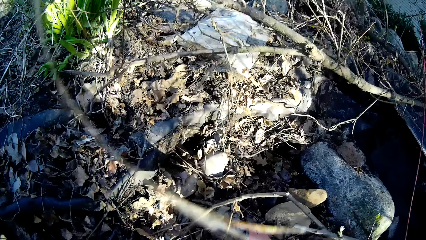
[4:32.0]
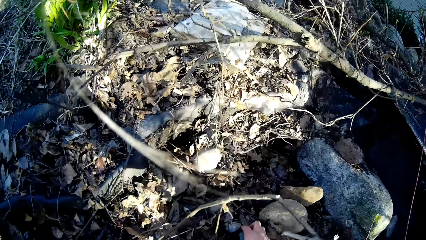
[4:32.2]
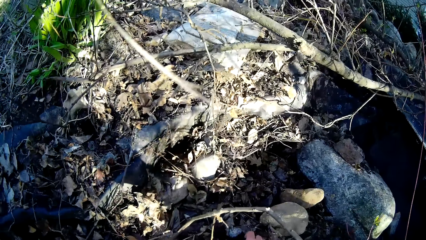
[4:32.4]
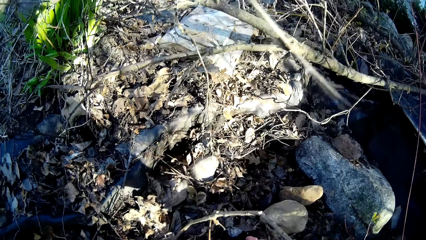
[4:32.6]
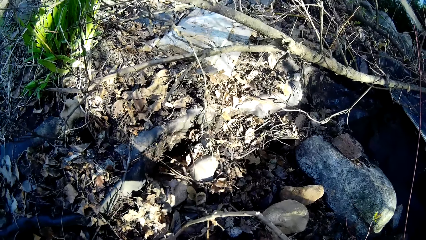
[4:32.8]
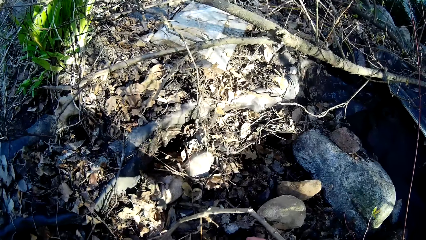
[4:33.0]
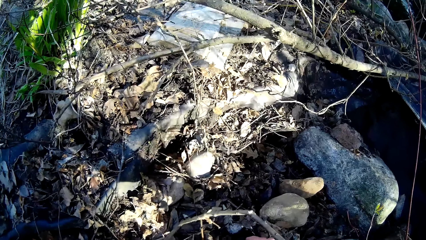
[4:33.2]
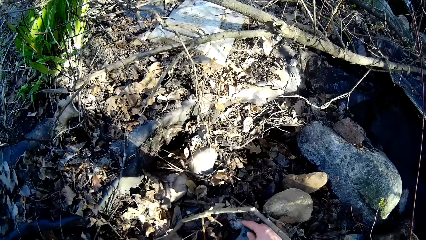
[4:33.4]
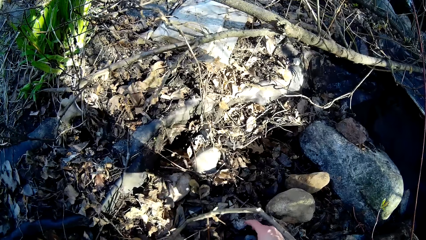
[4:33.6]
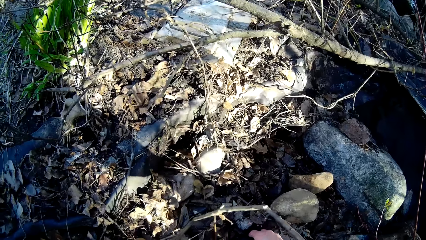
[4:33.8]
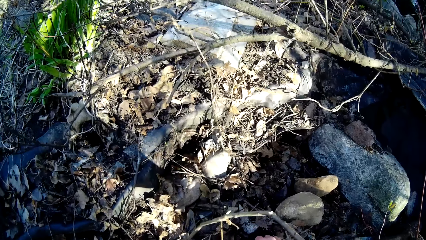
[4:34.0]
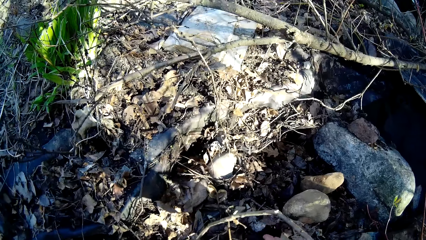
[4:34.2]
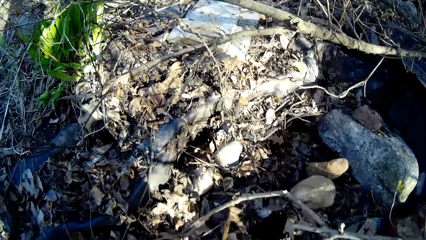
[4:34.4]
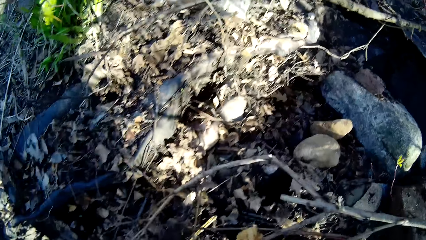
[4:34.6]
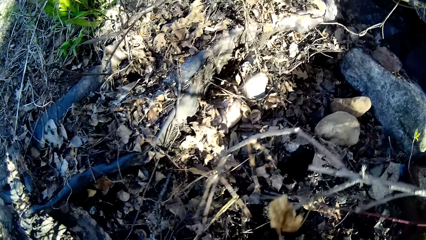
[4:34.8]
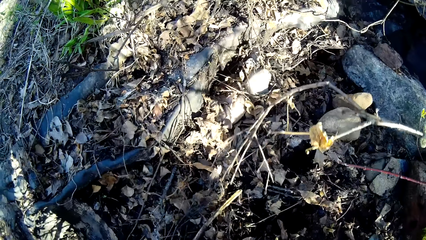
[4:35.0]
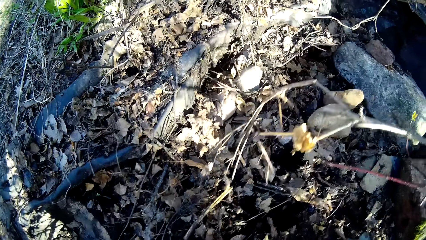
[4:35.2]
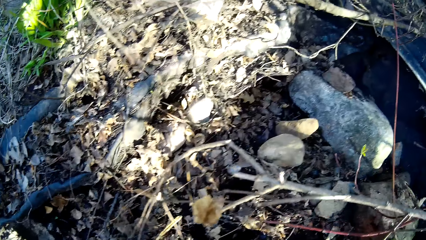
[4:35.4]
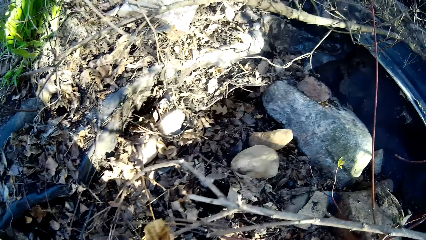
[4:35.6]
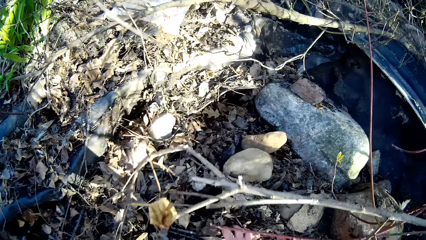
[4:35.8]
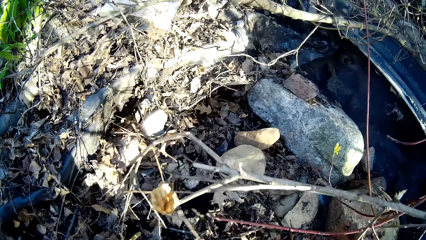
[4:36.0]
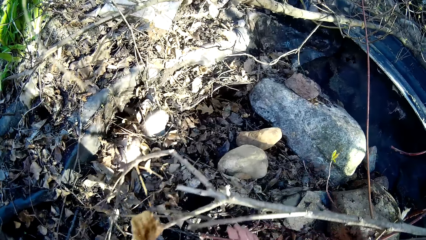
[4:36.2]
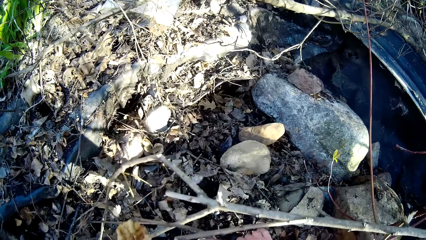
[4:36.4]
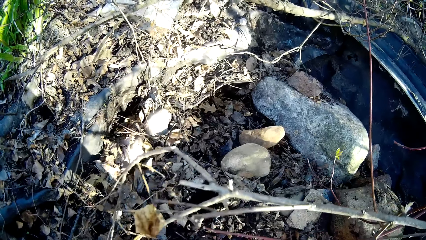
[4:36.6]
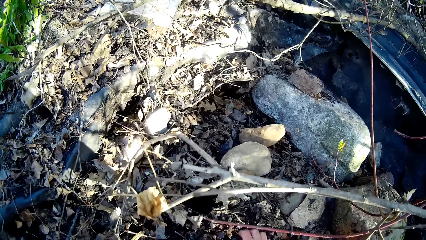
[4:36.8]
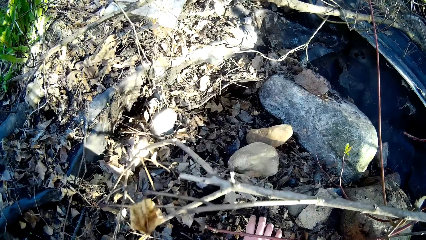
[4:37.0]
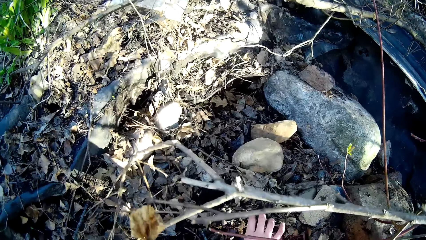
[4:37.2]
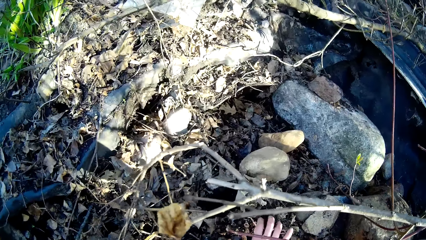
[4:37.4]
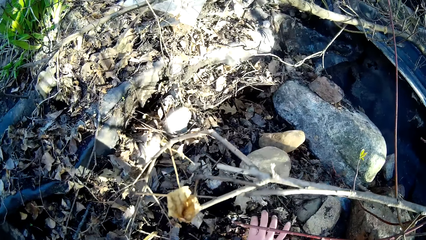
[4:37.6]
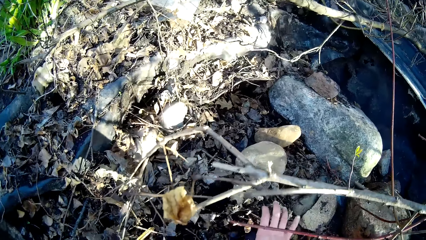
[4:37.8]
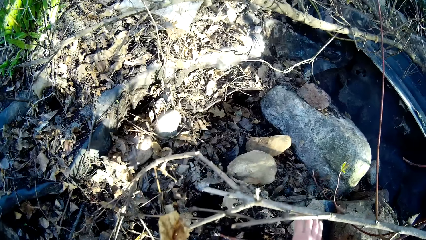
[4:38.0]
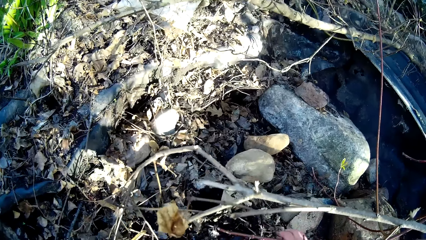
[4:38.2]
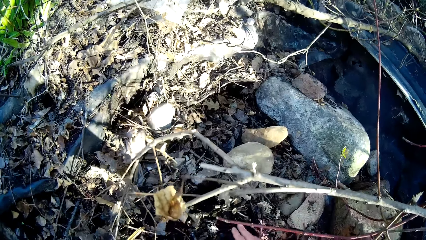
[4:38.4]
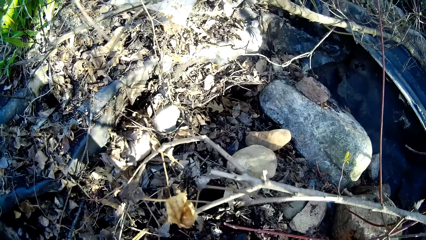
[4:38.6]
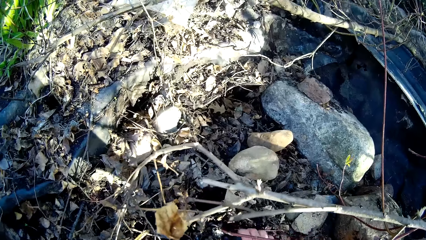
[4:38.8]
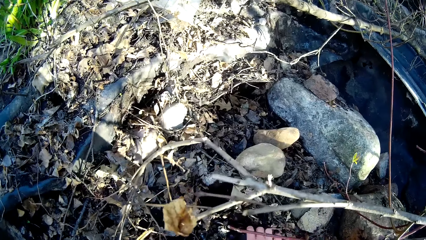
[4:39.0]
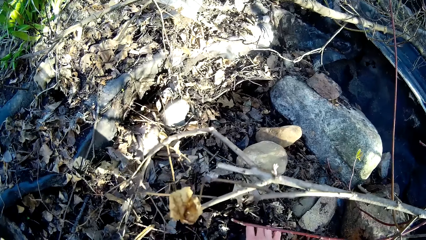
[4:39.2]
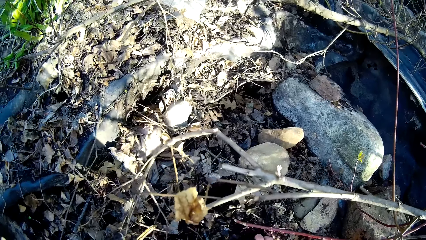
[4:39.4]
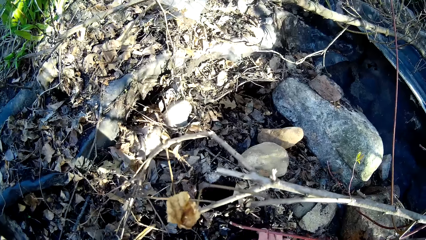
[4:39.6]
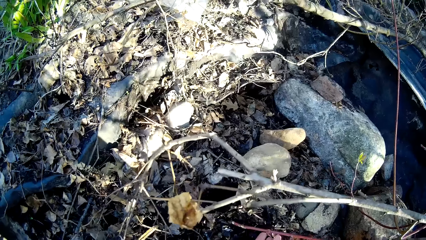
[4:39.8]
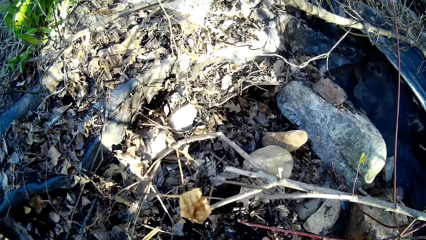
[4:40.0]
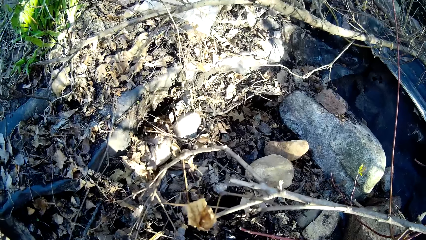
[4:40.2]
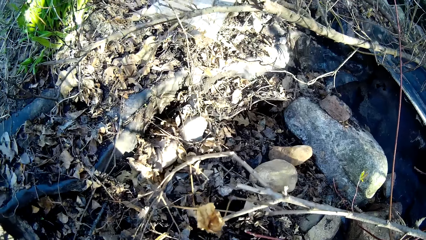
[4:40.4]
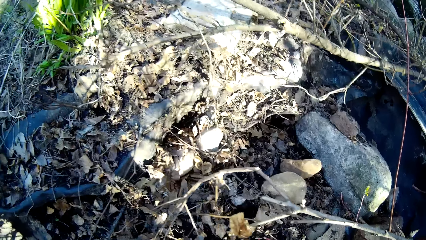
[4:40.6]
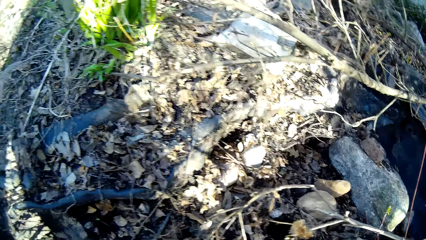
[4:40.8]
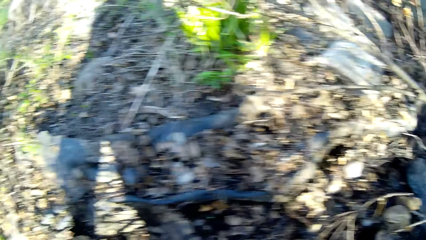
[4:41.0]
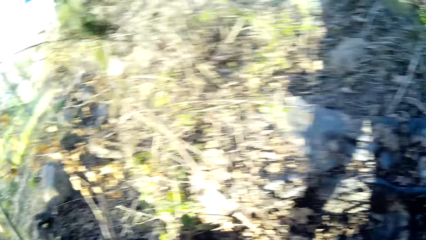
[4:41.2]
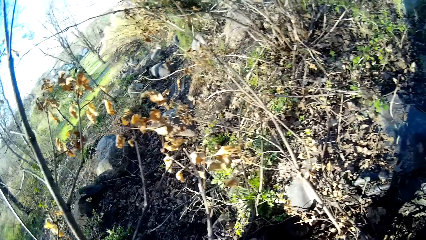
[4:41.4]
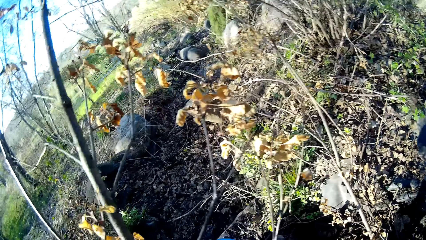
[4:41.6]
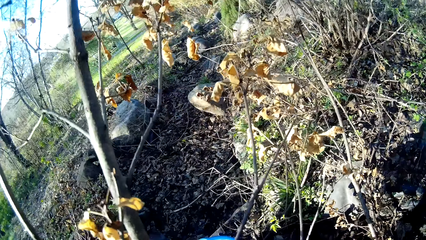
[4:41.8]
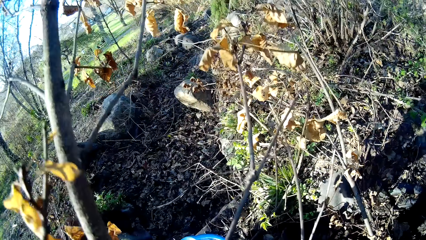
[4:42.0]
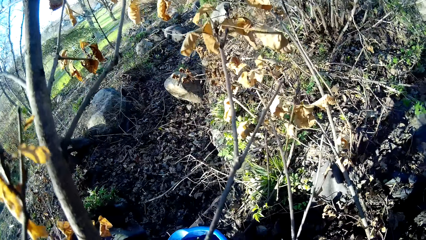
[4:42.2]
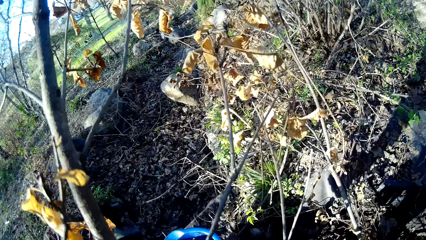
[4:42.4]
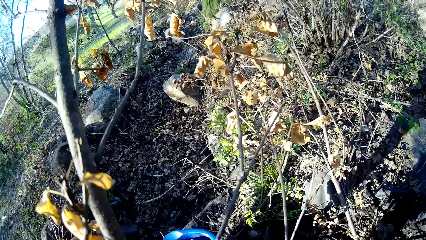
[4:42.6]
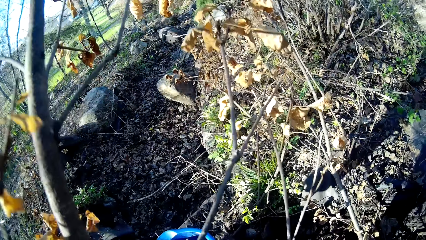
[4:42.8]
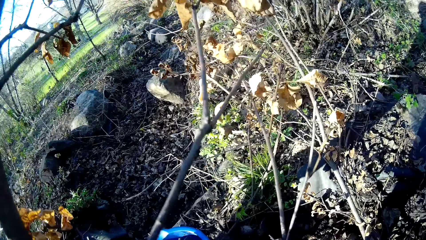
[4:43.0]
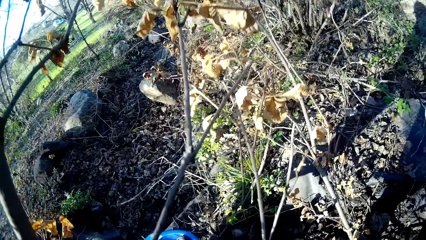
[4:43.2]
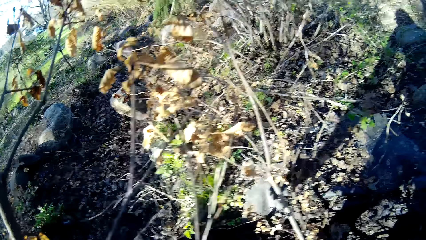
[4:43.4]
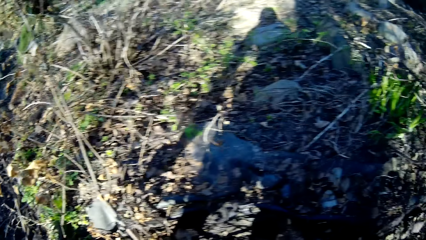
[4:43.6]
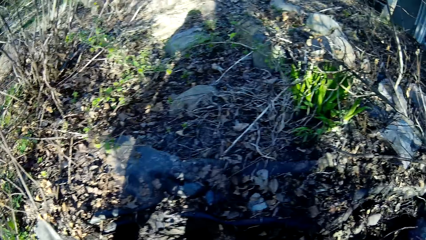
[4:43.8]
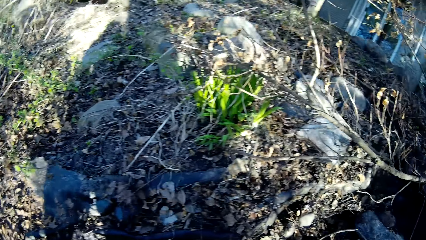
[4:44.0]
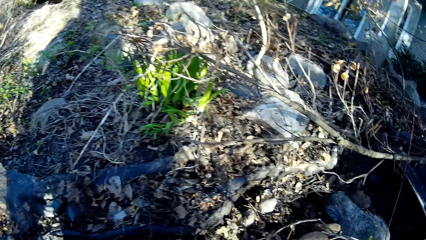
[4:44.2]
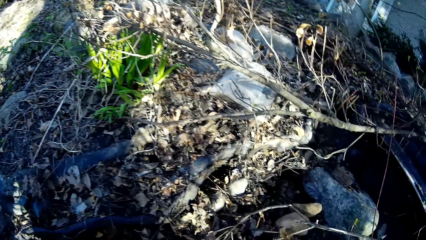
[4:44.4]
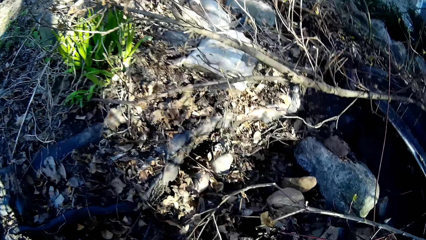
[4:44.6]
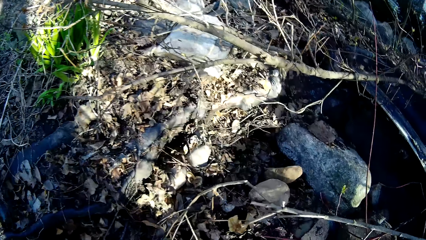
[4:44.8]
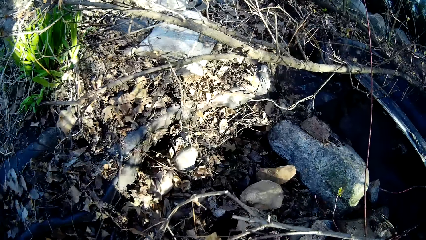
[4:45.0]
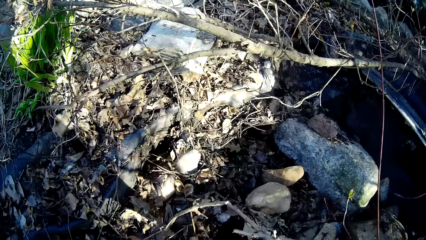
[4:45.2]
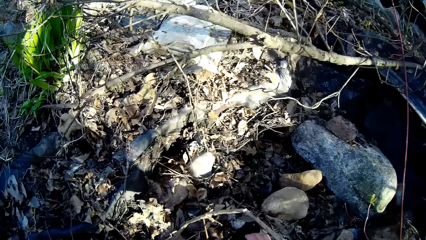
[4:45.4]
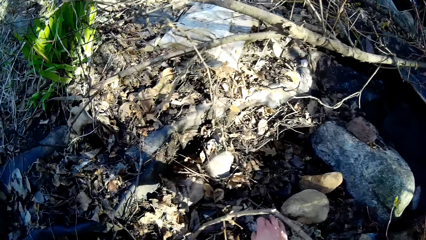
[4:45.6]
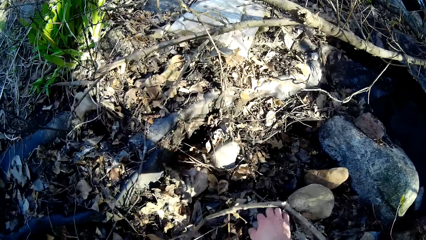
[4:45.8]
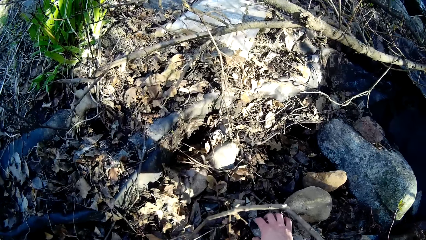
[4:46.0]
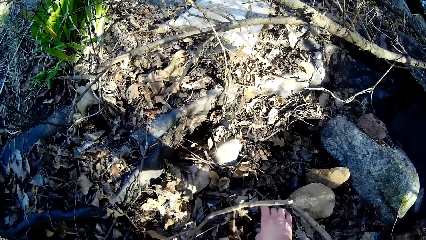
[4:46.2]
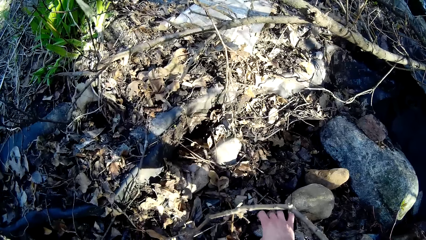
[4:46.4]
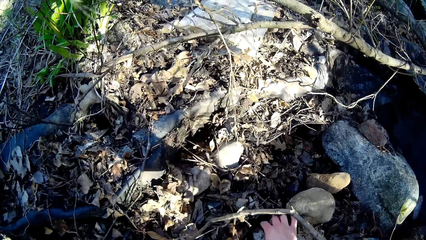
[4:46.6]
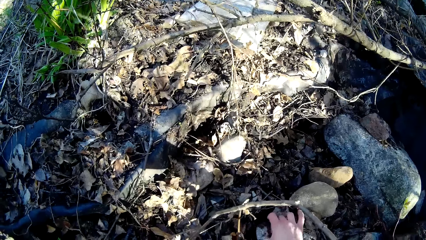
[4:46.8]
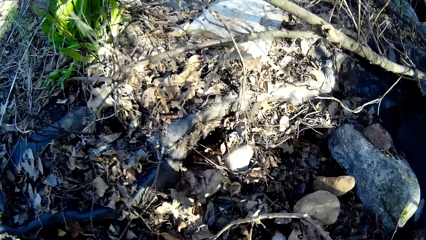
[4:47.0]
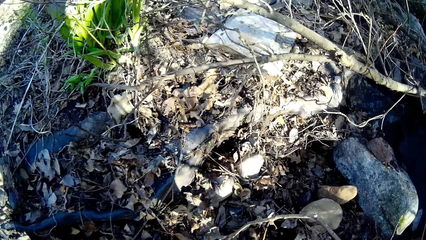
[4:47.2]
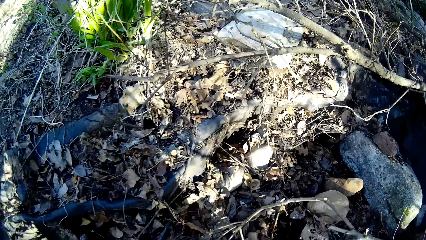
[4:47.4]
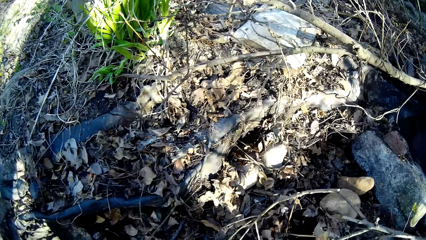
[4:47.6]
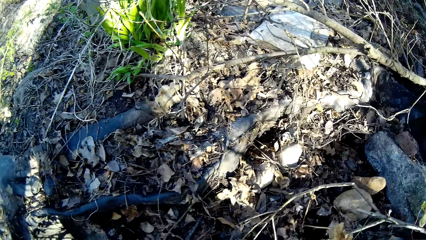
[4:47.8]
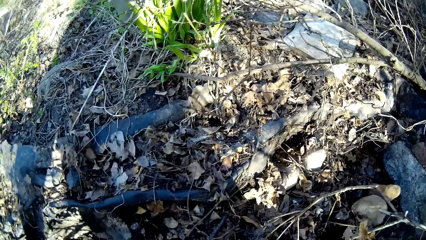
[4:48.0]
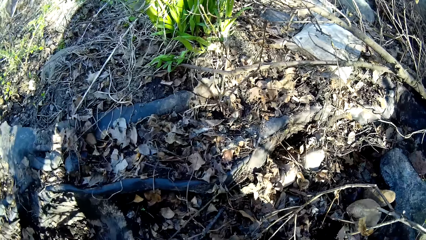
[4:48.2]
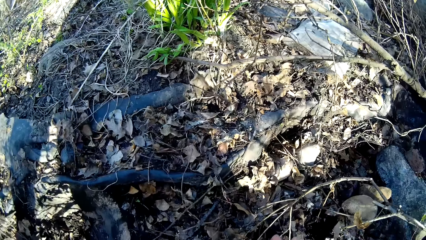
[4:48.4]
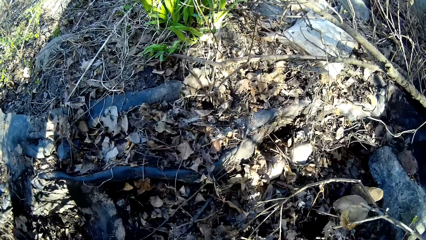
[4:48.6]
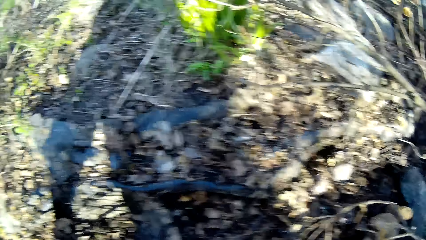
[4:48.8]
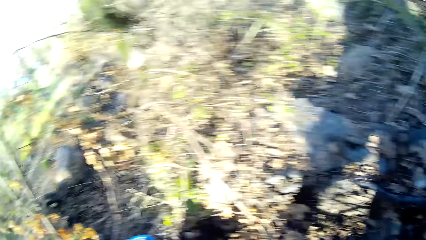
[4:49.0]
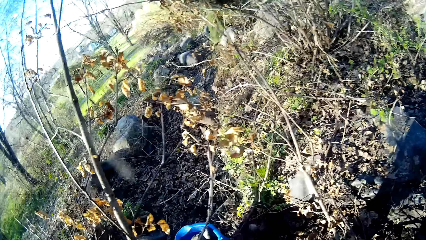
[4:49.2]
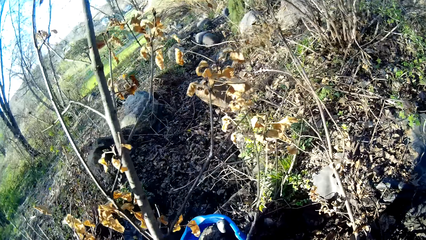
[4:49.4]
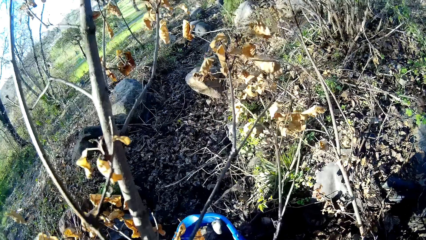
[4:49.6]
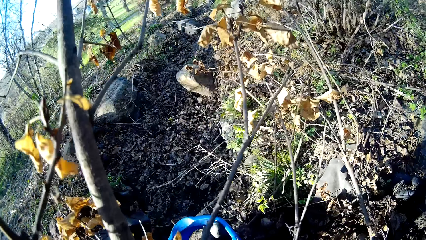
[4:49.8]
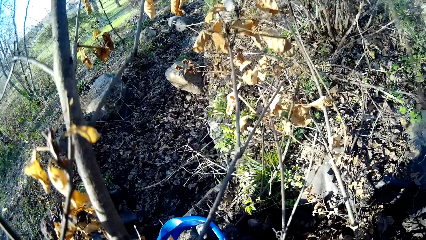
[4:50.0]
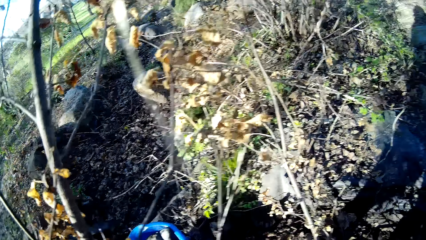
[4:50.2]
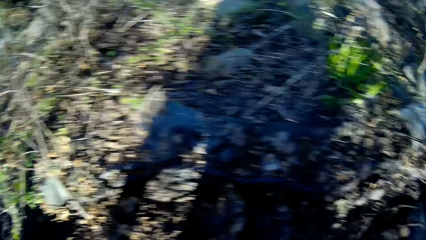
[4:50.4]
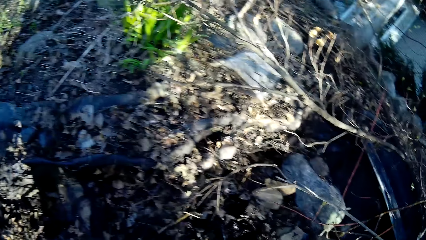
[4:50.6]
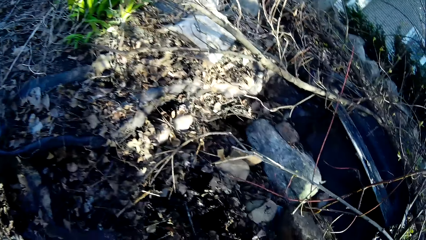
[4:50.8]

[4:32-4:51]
The camera wearer picks a stone from the floor with her right hand. She drops the bucket on the floor with her left hand. She picks up a stone from the ground with her right hand. She picks branches from the ground and moves around. She drops the stone in the bucket on the ground.
